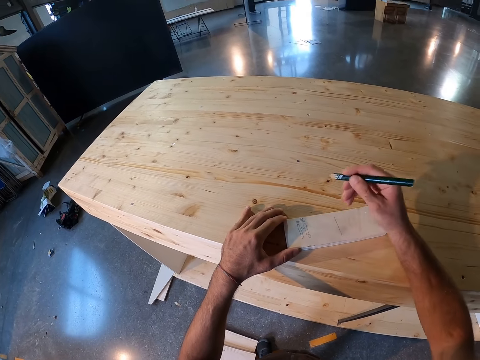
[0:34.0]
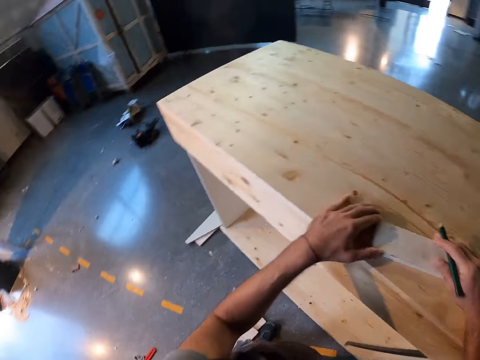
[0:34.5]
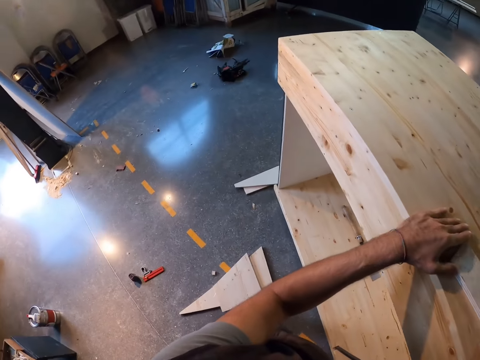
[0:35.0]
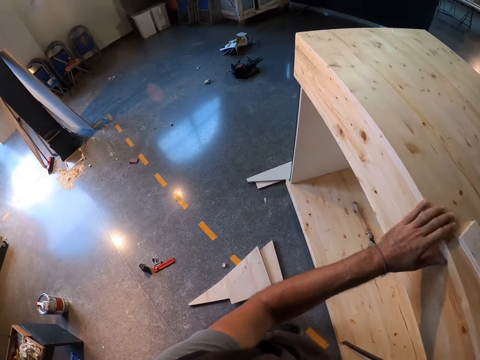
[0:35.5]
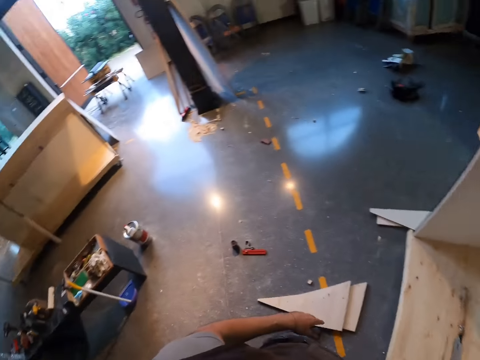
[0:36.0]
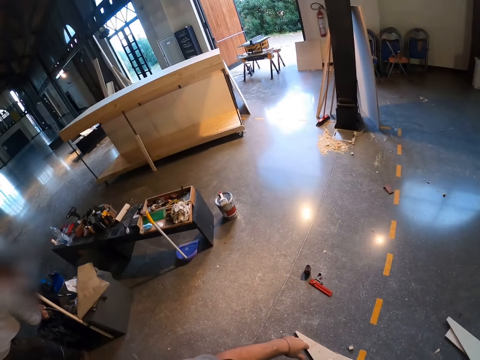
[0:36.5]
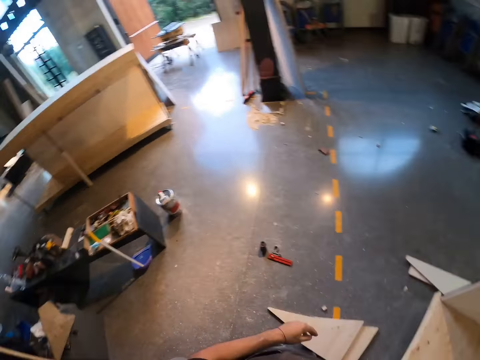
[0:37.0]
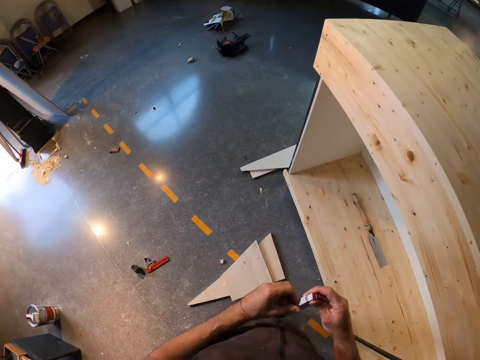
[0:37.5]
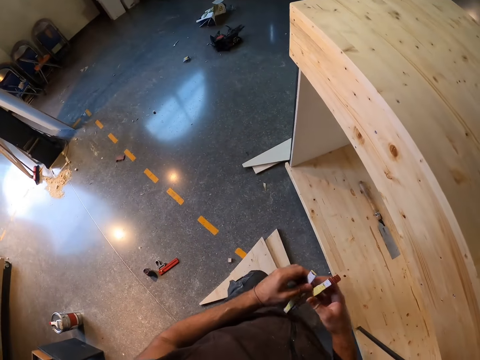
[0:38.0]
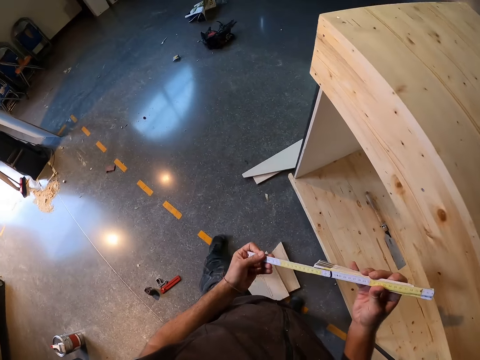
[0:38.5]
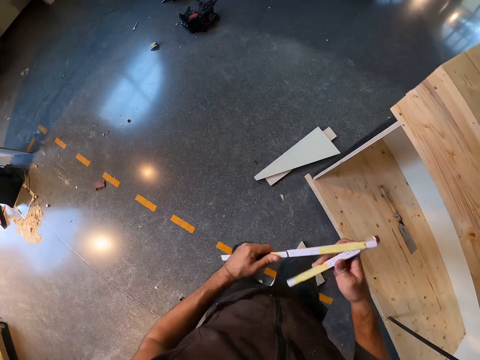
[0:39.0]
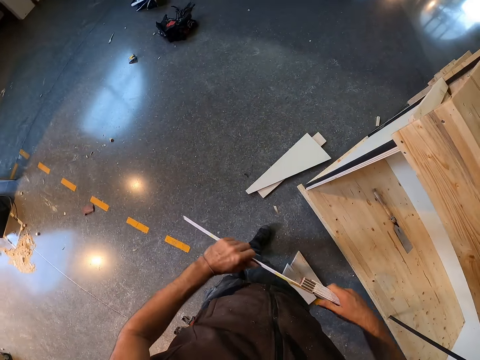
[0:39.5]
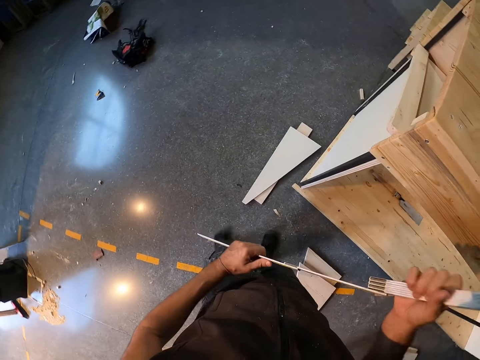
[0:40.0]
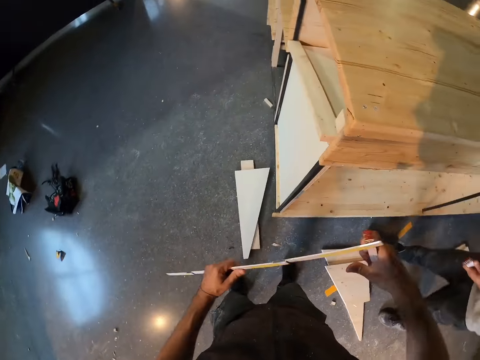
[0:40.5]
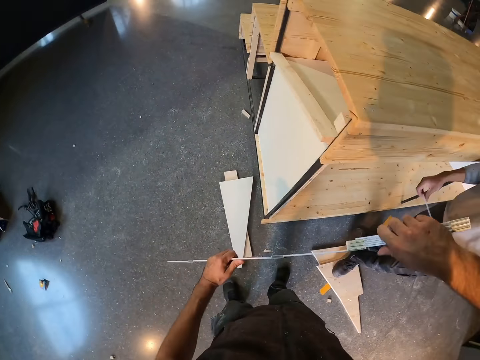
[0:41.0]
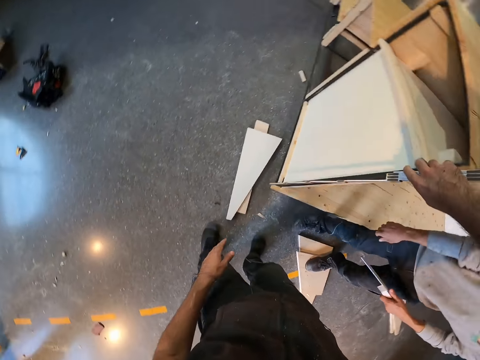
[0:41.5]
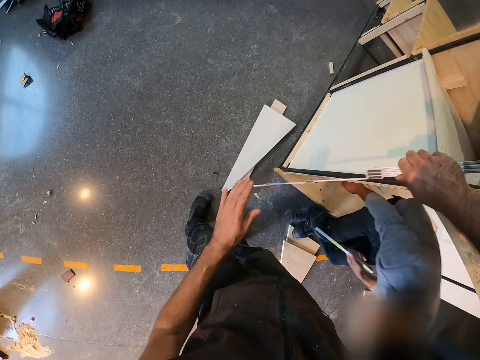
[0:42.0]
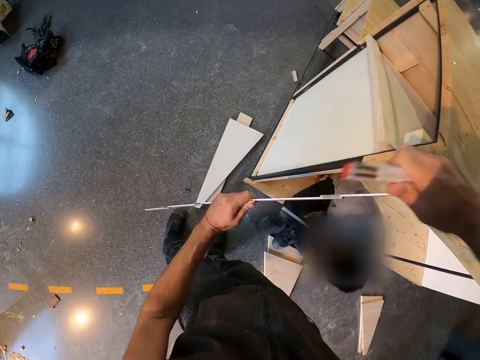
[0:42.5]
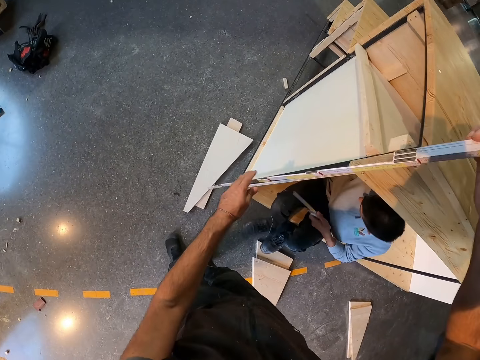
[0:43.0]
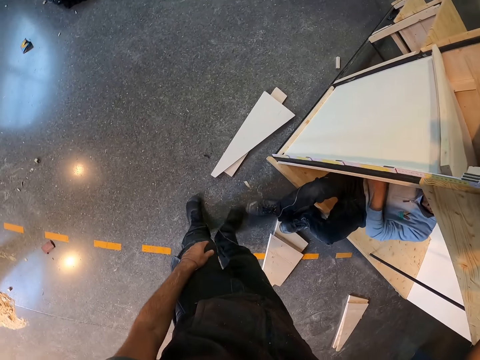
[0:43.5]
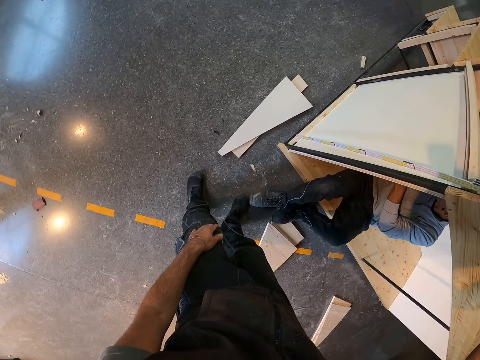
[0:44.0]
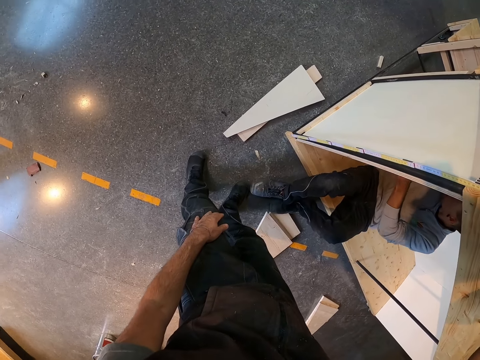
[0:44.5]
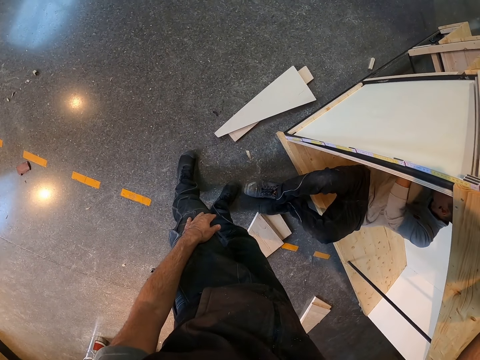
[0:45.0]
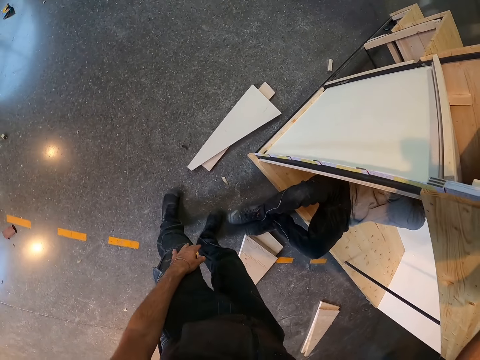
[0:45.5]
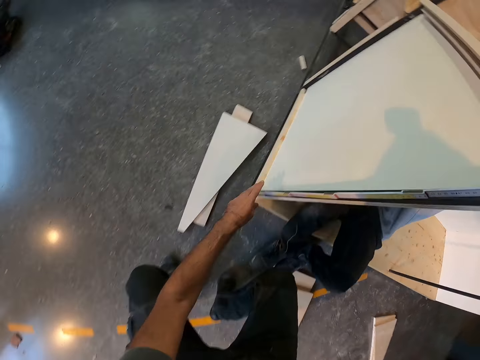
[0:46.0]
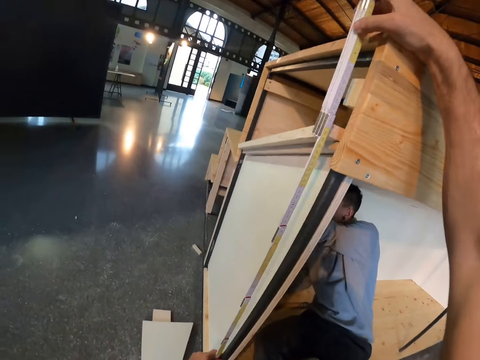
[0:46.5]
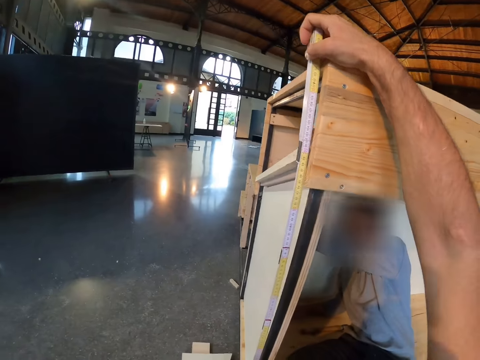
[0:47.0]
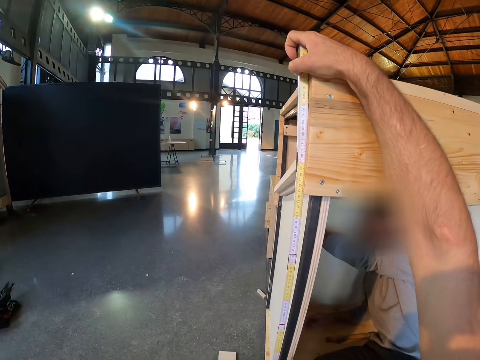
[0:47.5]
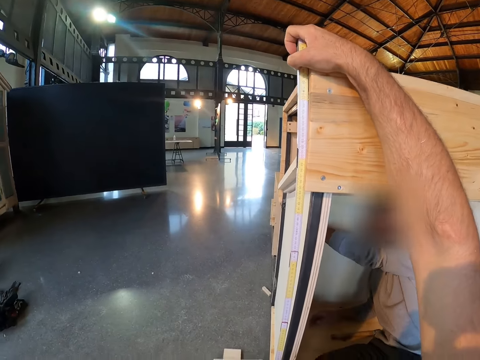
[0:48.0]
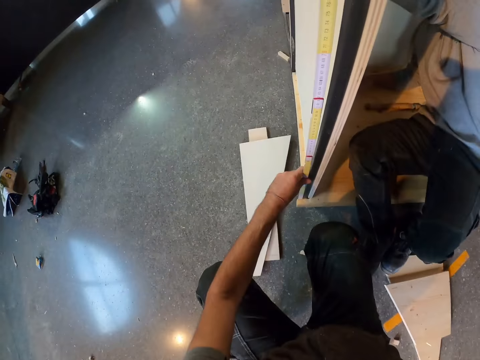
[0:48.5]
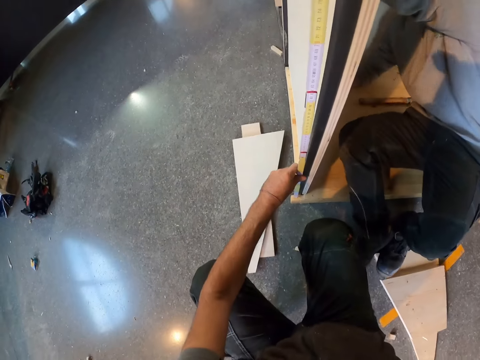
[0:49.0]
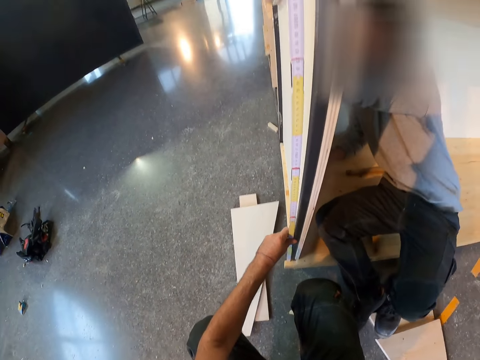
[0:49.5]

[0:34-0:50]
The camera wearer turns. He unfolds a meter rule in his right hand with both hands. The man holds the meter rule with both hands, sits in the wooden structure and measures the table with the meter rule with both hands. The camera wearer measures the height of the table with the meter rule in his right hand. He holds the meter rule with both hands.

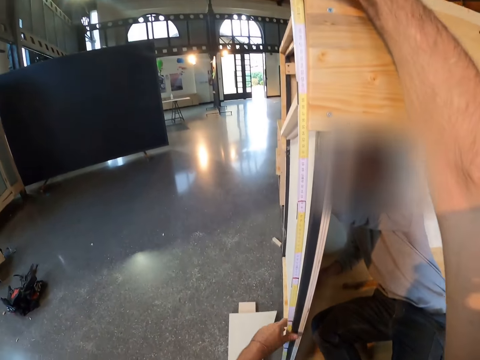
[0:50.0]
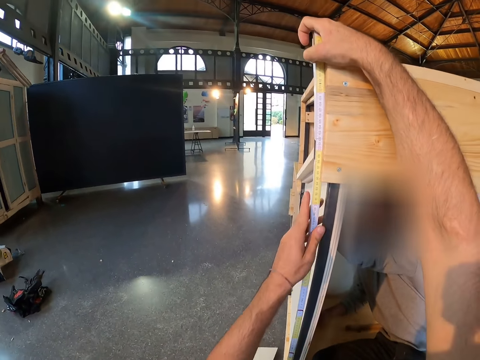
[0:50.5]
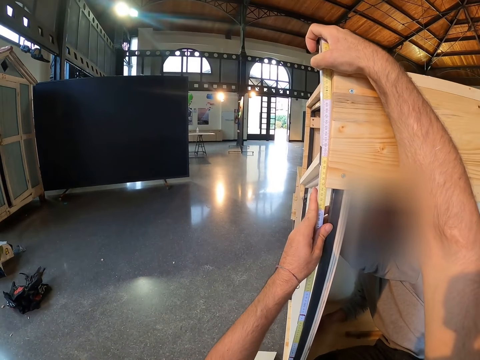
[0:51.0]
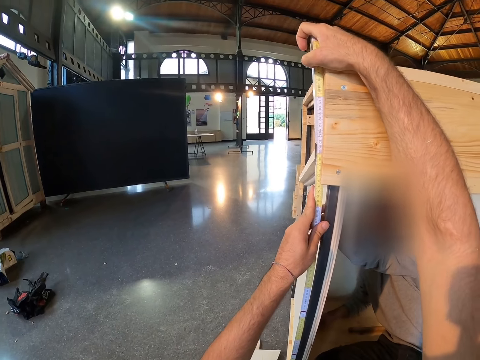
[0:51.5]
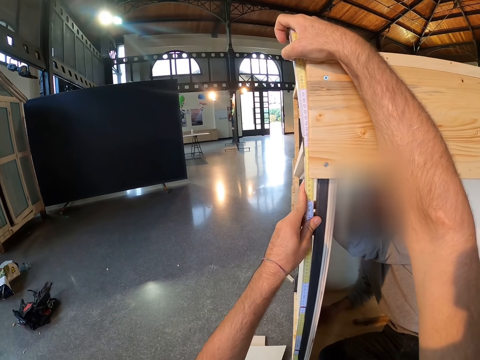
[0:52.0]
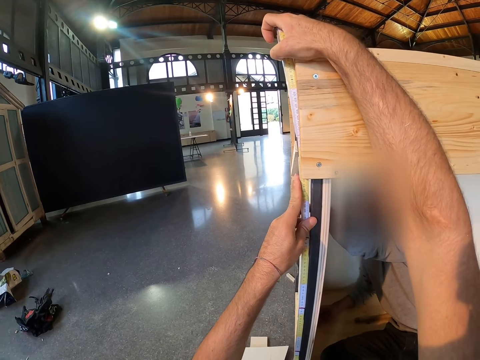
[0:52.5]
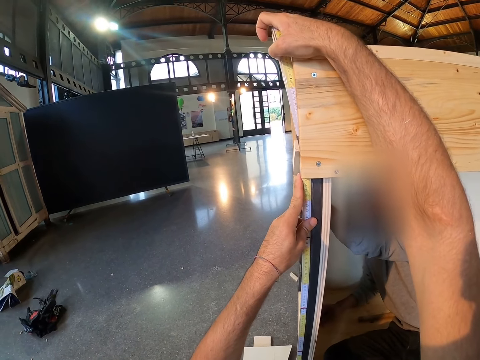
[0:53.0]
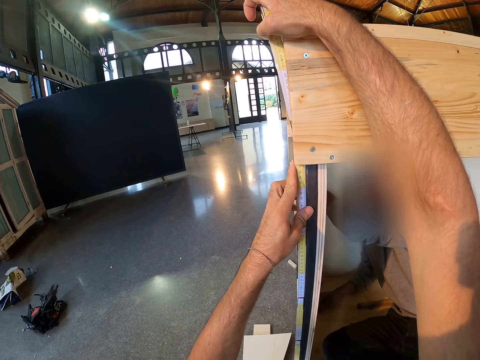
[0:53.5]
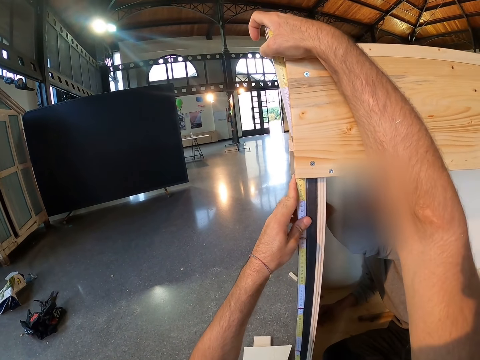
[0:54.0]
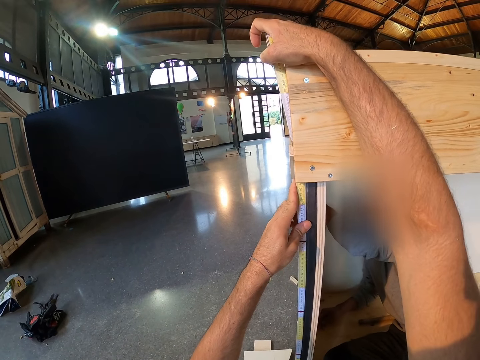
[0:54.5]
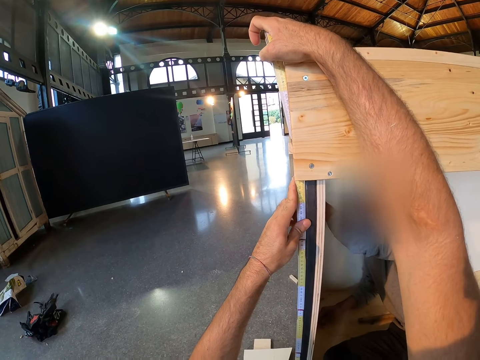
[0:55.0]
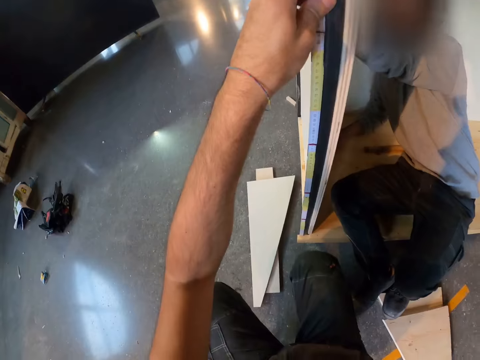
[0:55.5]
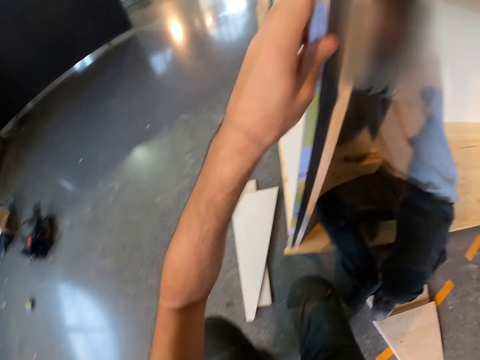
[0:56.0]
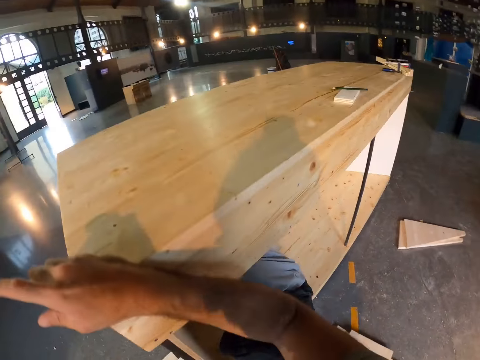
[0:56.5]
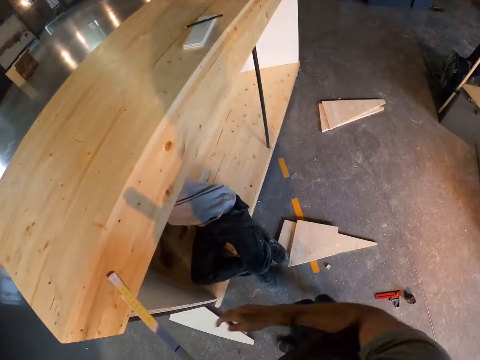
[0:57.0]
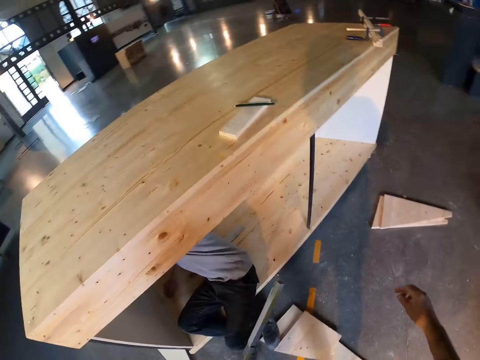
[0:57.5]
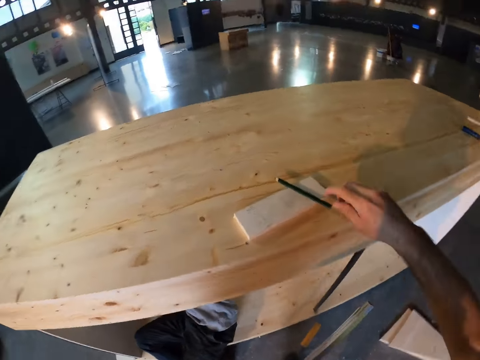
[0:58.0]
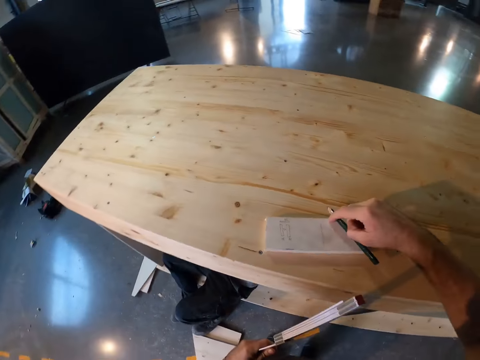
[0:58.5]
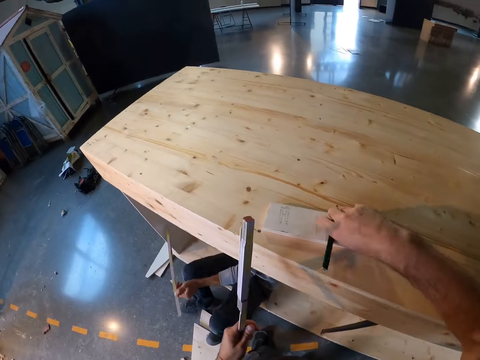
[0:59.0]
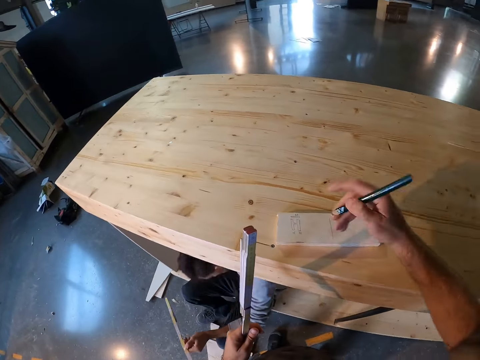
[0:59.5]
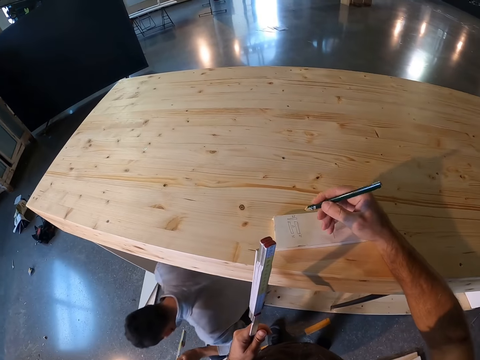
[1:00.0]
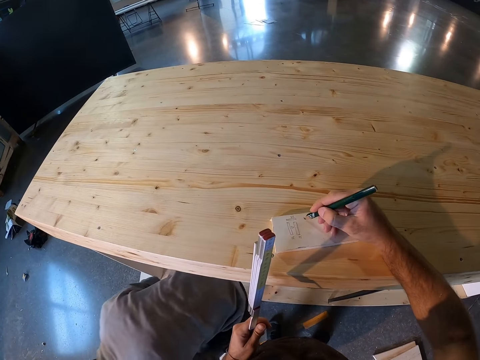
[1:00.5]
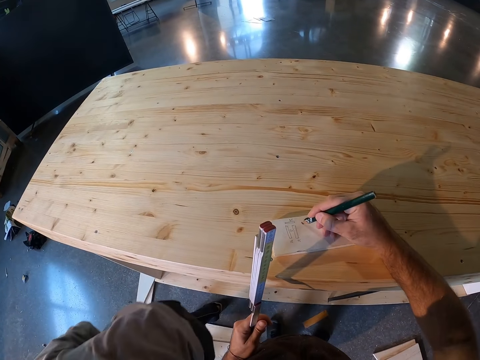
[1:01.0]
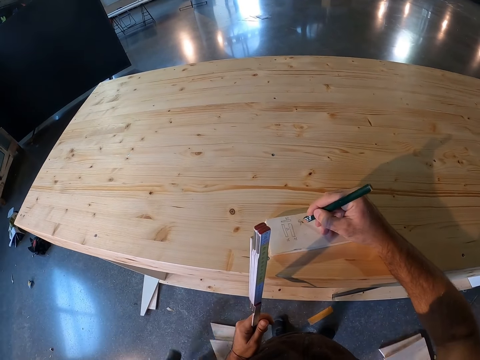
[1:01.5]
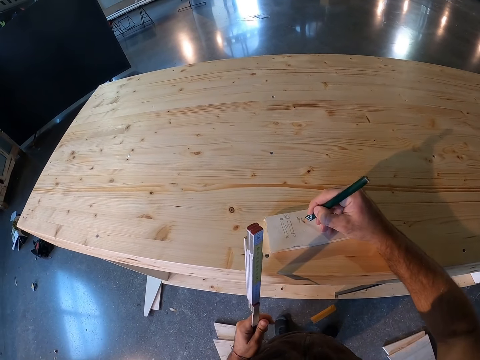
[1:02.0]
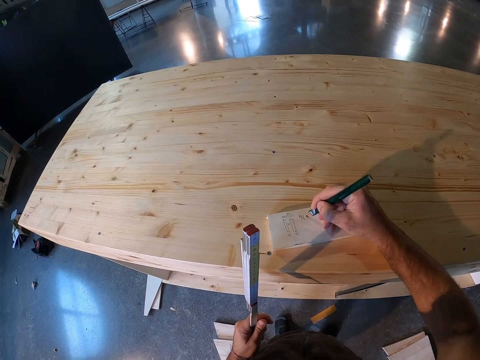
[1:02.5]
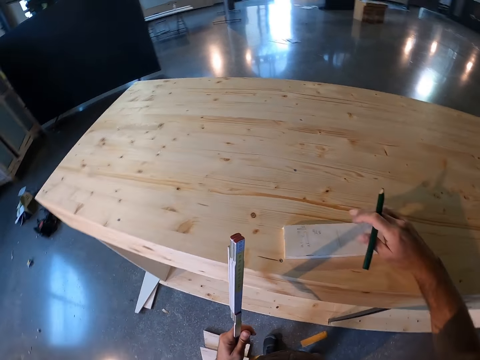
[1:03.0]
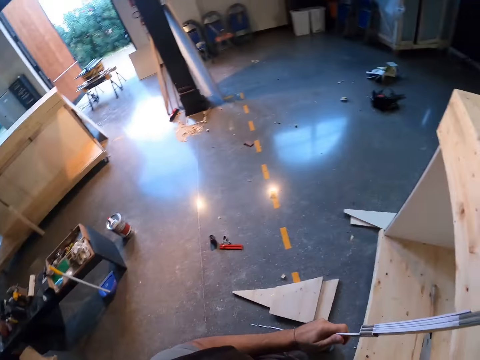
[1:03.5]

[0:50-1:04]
A person looks at the bench. The camera wearer picks up the pencil on the cardboard on the table with his right hand. He draws on the cardboard on the table with the pencil in his right hand.
